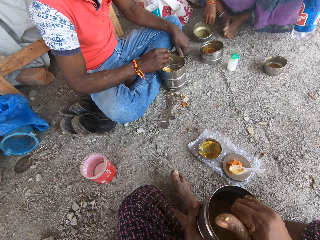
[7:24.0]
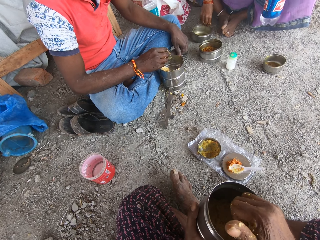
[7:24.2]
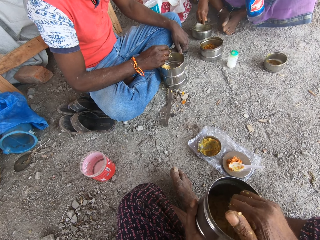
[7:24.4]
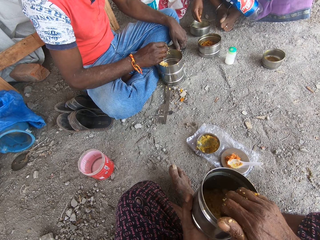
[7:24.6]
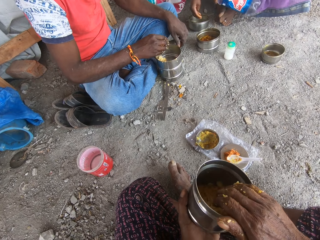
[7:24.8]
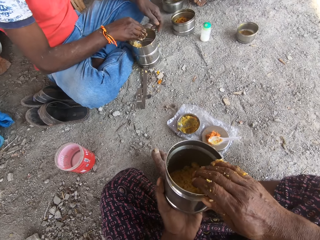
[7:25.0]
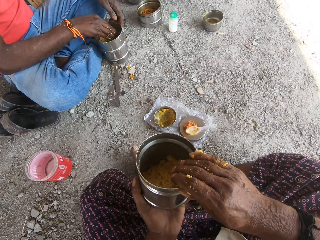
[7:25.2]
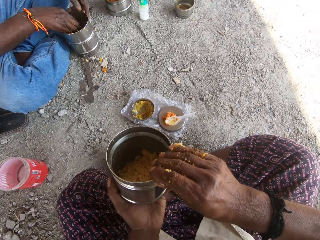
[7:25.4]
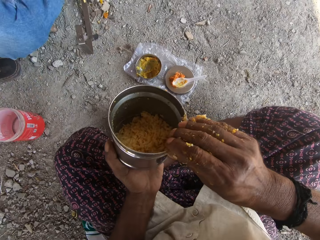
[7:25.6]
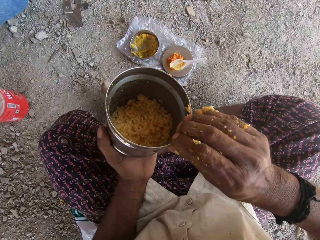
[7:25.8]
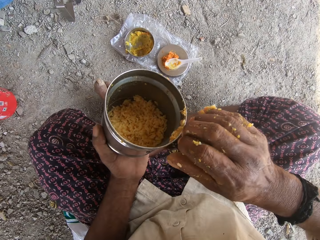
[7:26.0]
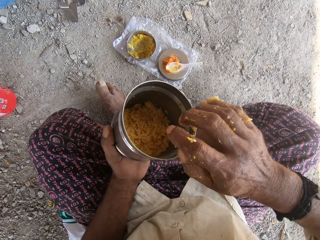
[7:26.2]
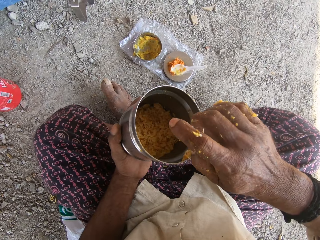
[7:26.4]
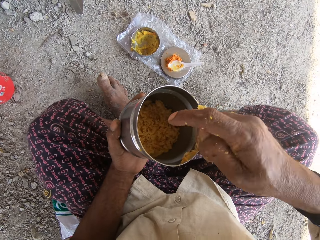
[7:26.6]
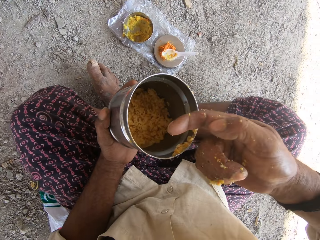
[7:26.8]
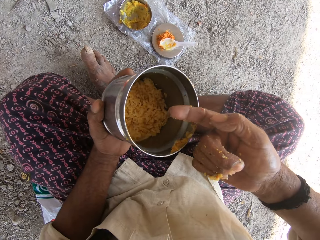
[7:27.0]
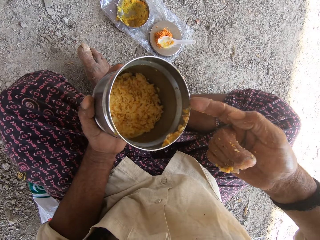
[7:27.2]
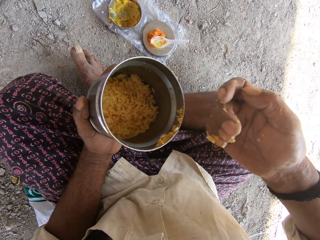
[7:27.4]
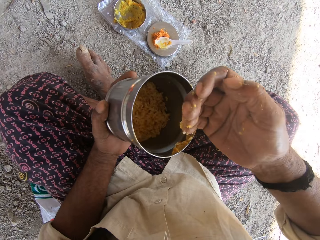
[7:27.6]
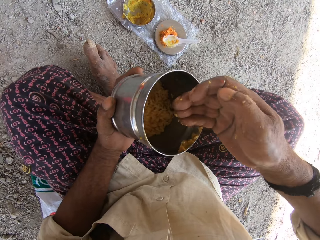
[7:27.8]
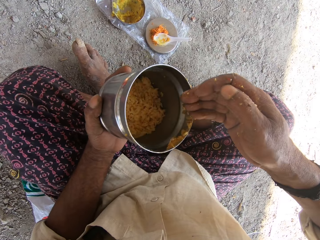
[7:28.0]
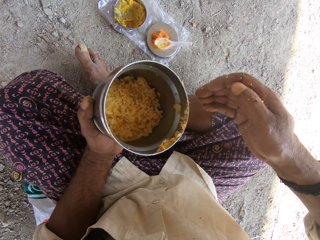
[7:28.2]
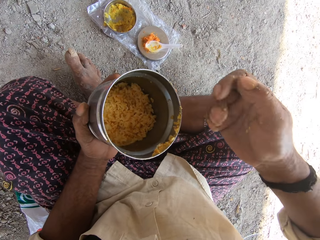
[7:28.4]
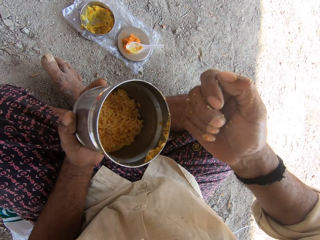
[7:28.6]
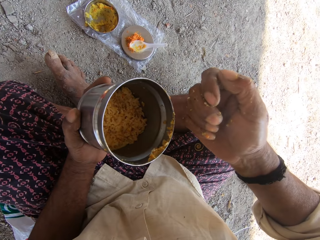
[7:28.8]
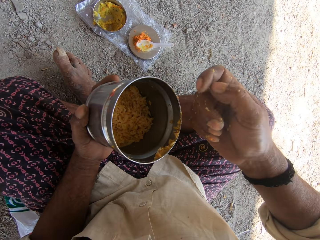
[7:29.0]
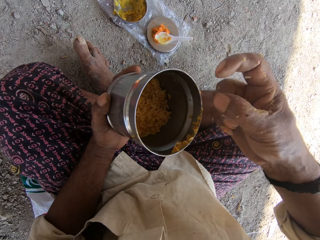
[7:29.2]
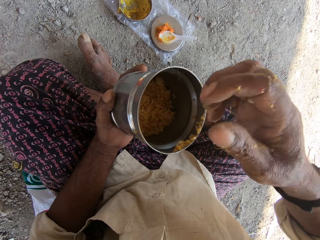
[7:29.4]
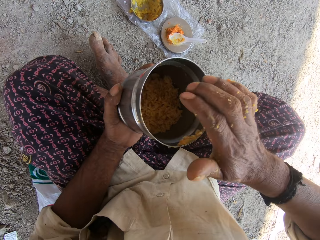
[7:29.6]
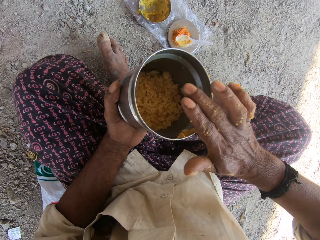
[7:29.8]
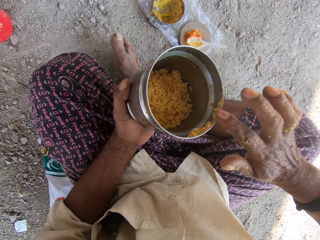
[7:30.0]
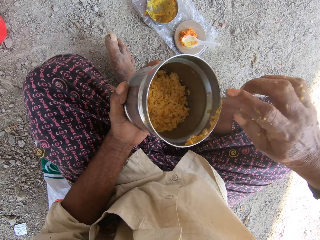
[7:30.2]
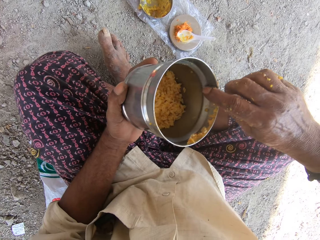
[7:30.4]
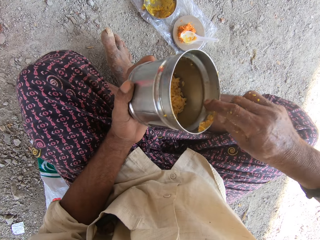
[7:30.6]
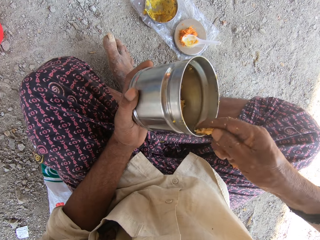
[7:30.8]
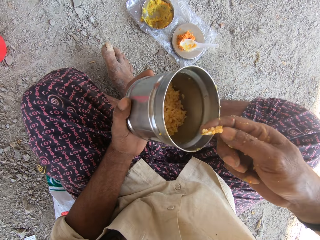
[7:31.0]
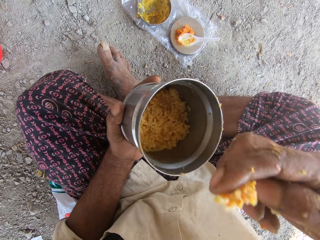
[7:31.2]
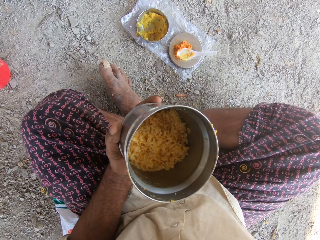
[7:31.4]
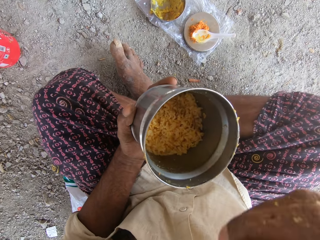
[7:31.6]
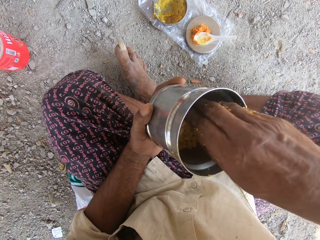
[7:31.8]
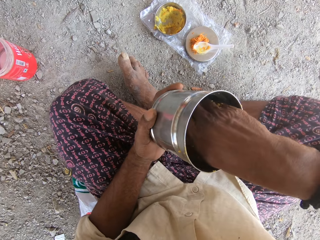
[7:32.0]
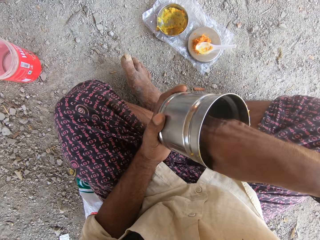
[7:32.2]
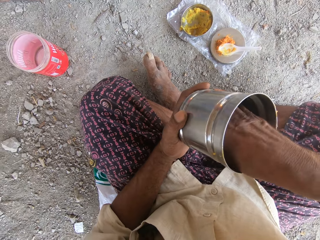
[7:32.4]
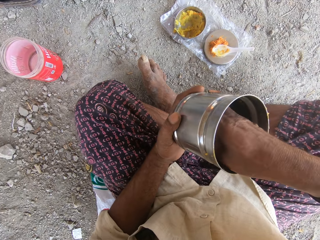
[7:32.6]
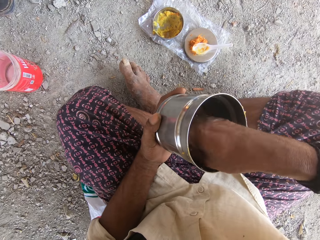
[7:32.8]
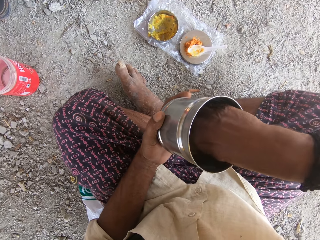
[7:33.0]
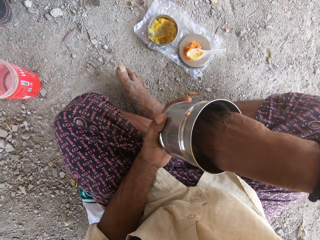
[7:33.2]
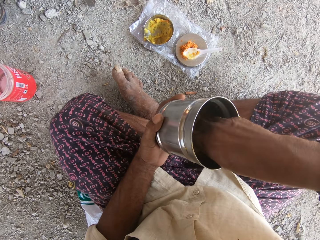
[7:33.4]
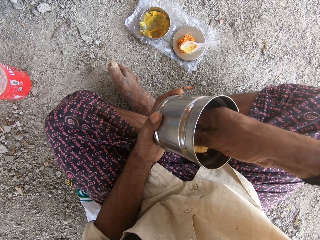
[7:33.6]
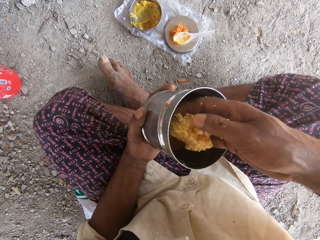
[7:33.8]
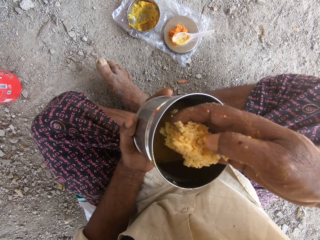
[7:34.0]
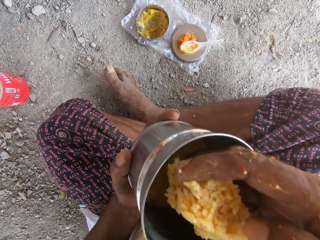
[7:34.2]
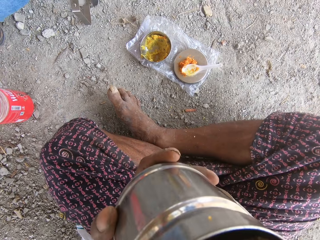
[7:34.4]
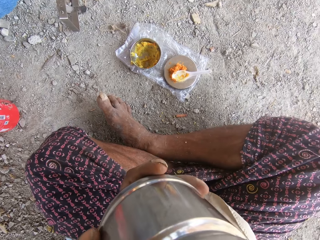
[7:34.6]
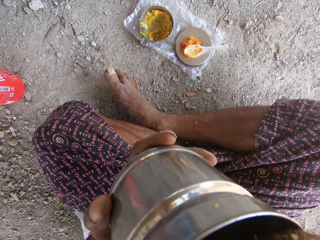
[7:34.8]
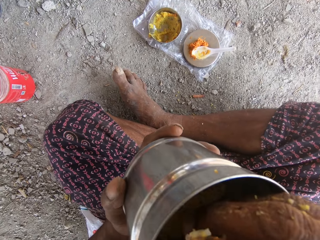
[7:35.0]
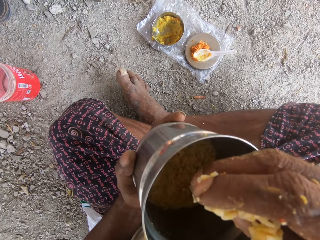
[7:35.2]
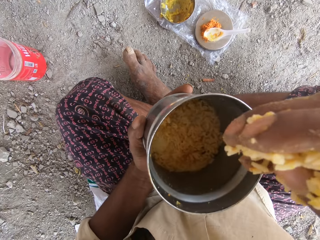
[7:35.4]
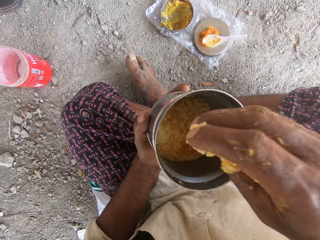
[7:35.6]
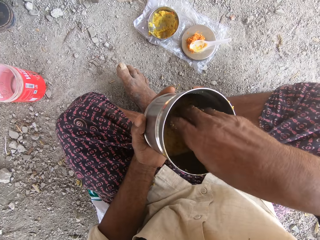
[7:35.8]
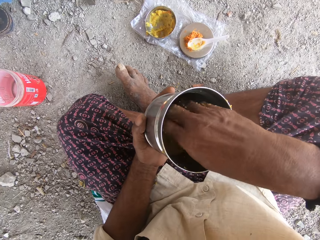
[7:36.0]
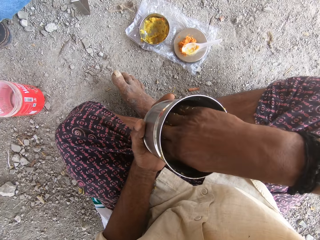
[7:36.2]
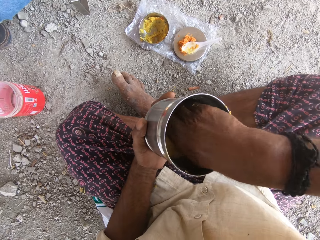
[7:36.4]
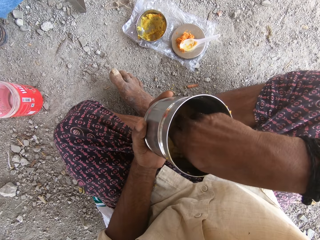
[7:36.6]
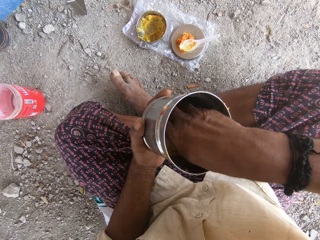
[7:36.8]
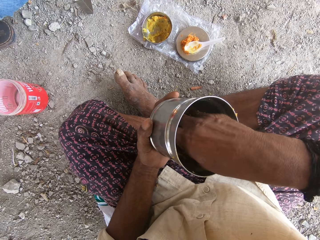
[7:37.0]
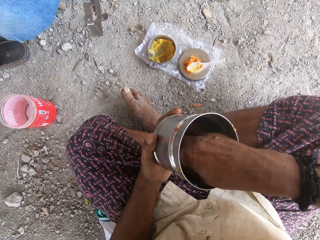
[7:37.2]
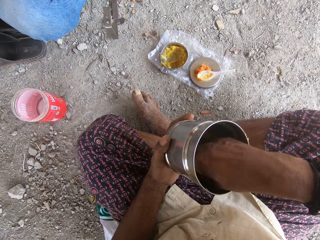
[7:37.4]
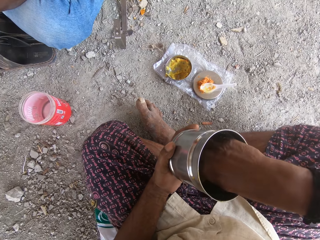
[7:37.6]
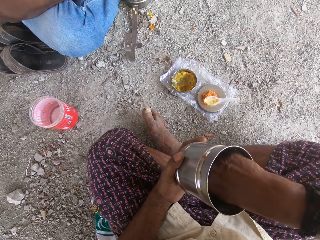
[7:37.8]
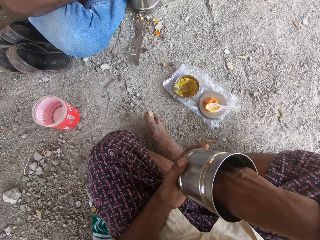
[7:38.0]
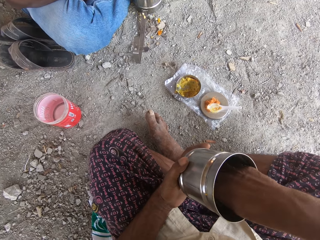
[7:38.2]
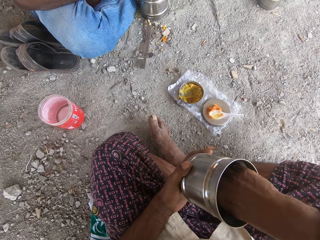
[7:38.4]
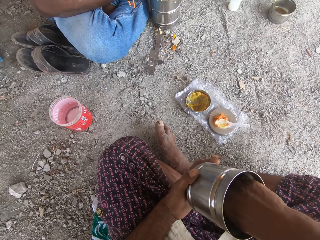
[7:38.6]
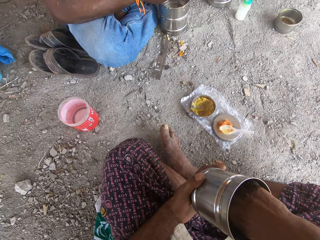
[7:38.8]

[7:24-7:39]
The woman drops a plate on the ground with her right hand. The camera wearer rubs his right hand on the plate. He scoops food with his fingers. He puts rice in his mouth with his right hand. He turns the rice in the plate with his right hand. He scoops the food with his fingers. He puts the rice in his mouth with his right hand. He scoops the food with his fingers. He turns the rice in the plate with his right hand.

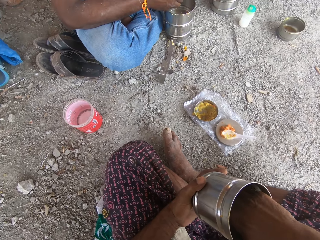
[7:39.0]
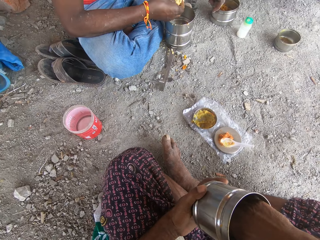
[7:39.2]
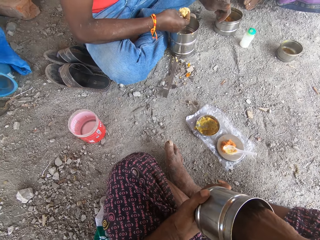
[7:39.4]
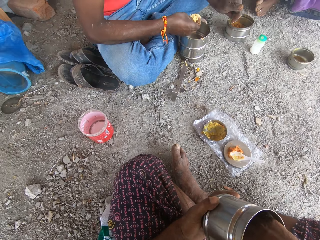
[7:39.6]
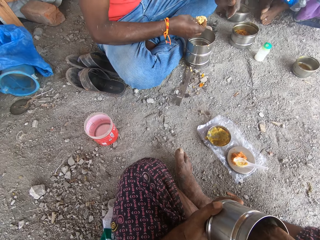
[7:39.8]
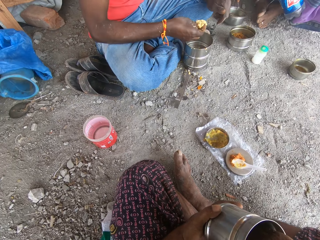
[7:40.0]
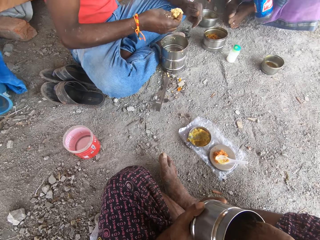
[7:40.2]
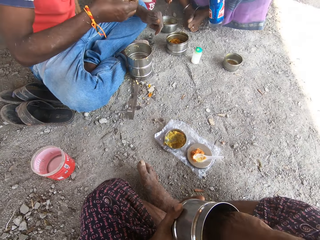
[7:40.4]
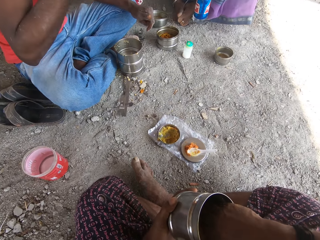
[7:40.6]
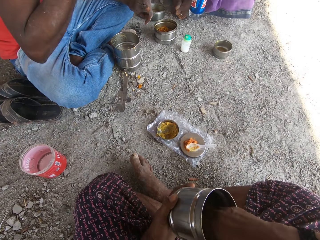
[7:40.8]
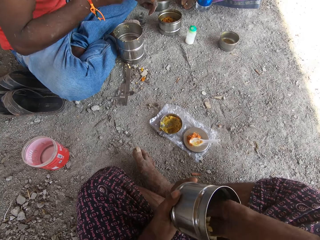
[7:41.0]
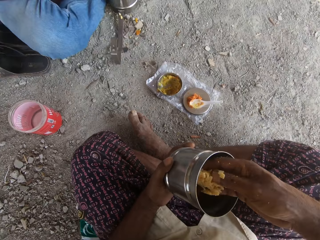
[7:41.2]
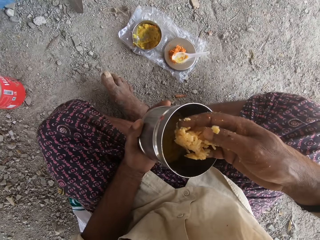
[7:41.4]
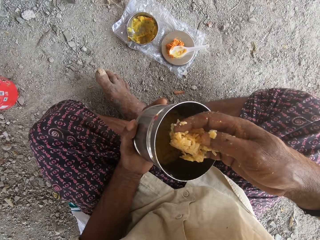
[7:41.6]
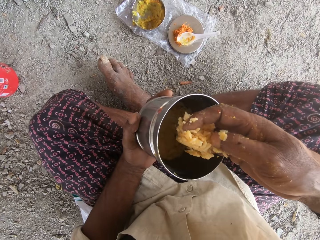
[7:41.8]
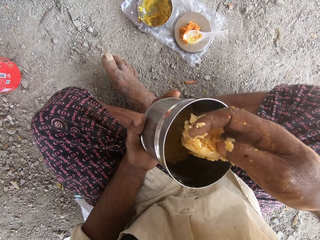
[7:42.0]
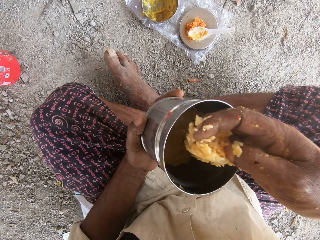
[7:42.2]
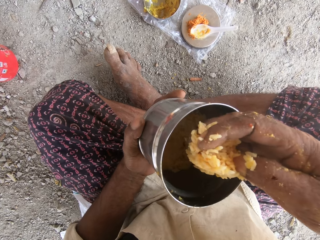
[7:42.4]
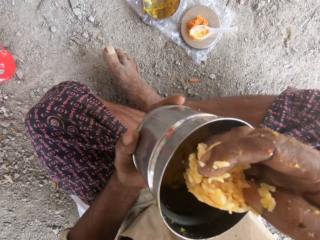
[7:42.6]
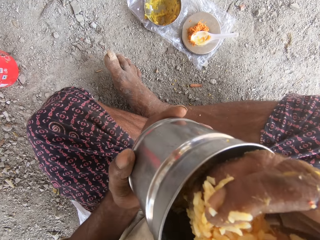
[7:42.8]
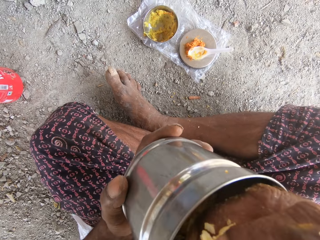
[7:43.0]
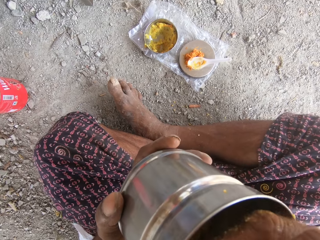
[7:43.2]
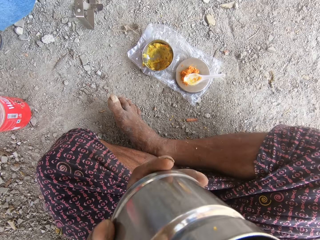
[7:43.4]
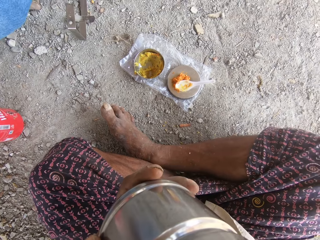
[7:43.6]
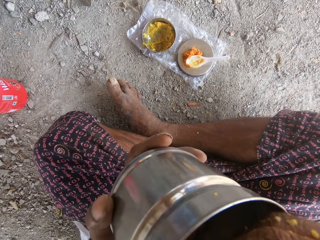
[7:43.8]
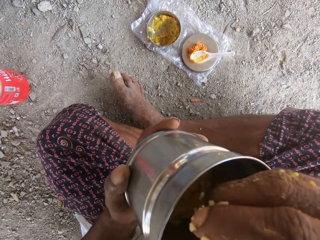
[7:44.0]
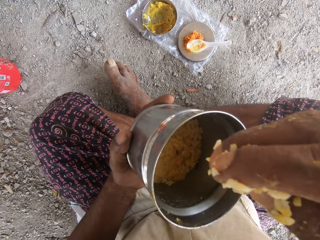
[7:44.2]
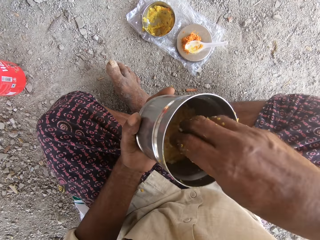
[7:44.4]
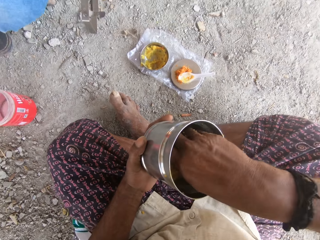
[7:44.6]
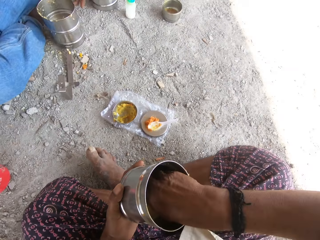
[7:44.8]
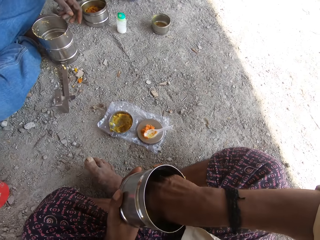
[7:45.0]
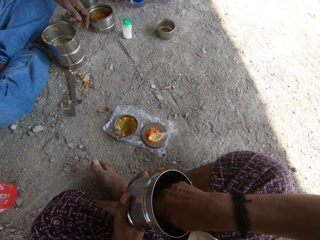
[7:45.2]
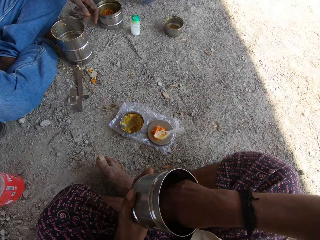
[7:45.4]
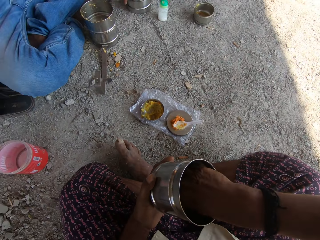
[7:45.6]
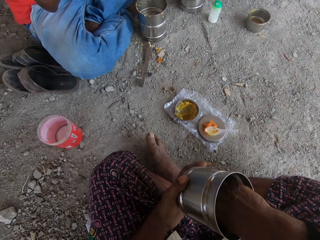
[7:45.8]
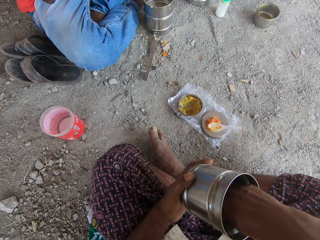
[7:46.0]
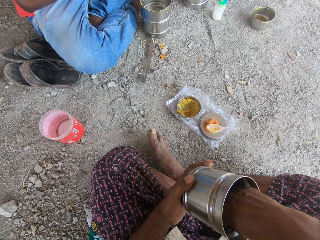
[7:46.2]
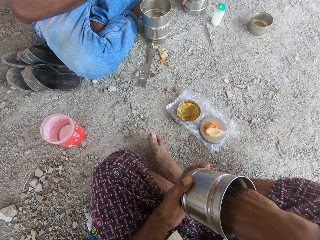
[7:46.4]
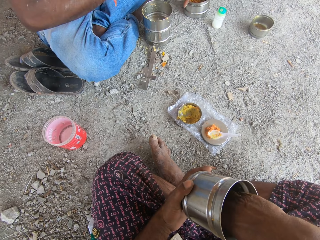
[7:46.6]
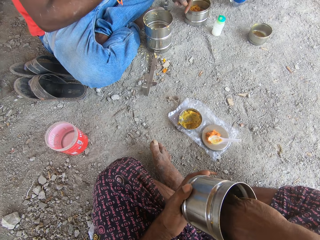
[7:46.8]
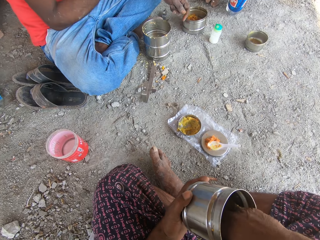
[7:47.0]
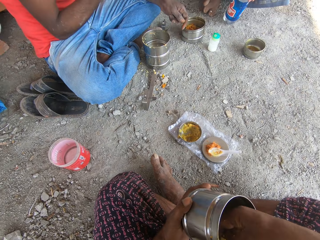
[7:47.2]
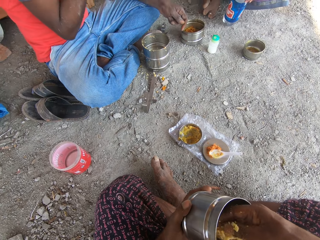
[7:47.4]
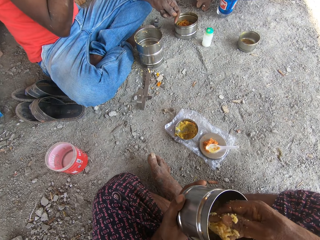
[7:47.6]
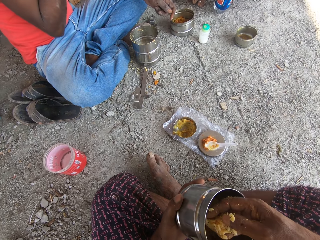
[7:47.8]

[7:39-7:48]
The man puts rice in his mouth with his right hand. The camera wearer puts rice in his mouth with his right hand. He scoops food with his fingers. He turns the rice in the plate with his right hand.
